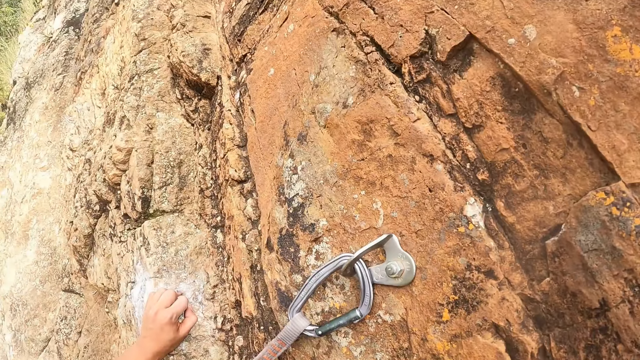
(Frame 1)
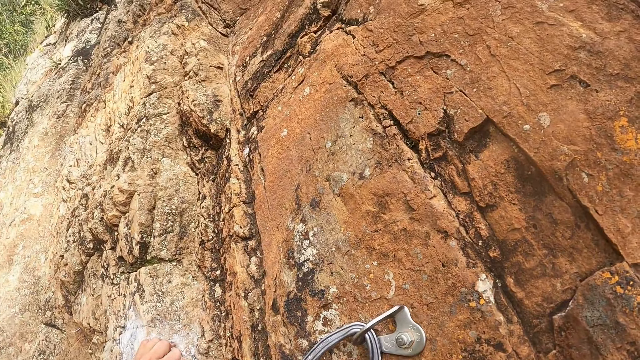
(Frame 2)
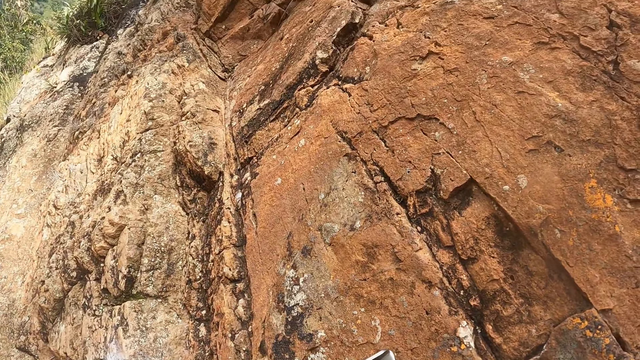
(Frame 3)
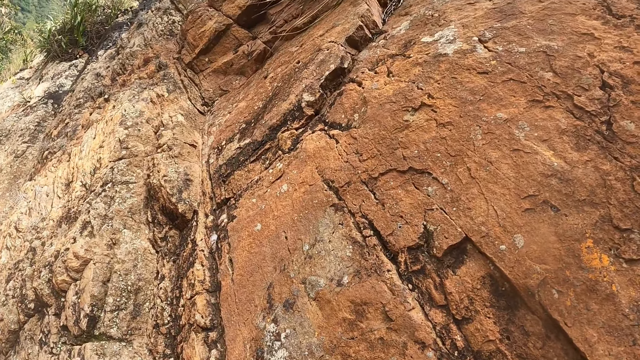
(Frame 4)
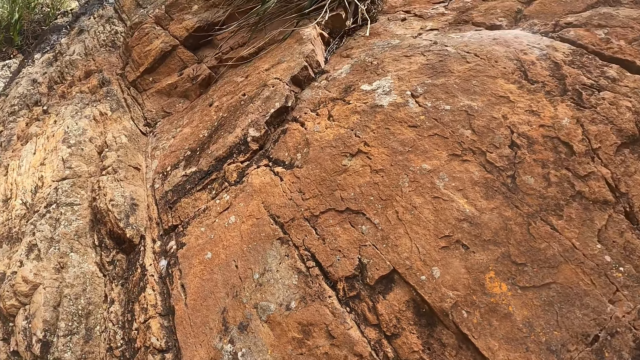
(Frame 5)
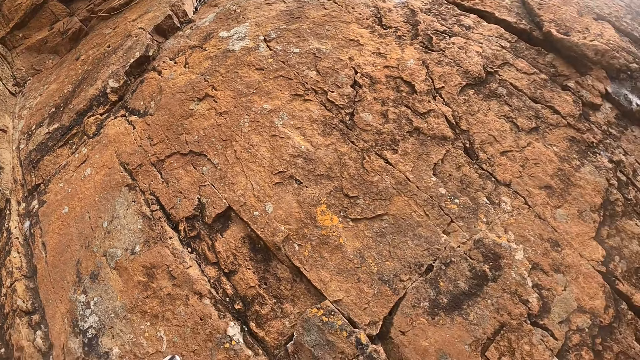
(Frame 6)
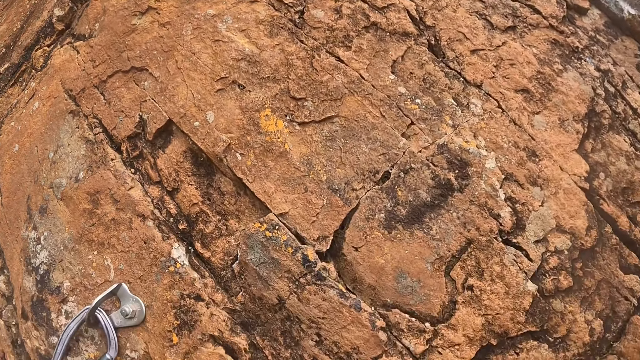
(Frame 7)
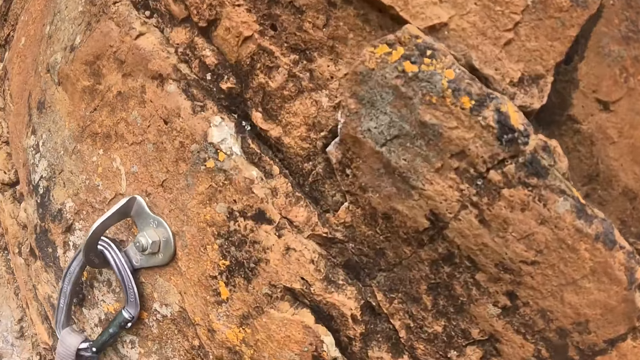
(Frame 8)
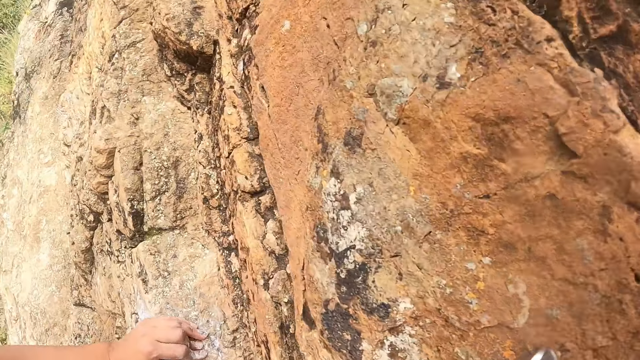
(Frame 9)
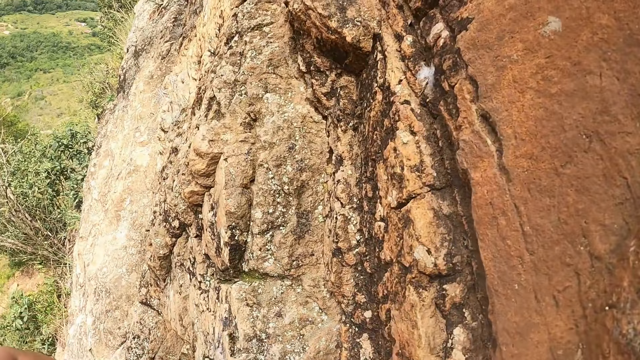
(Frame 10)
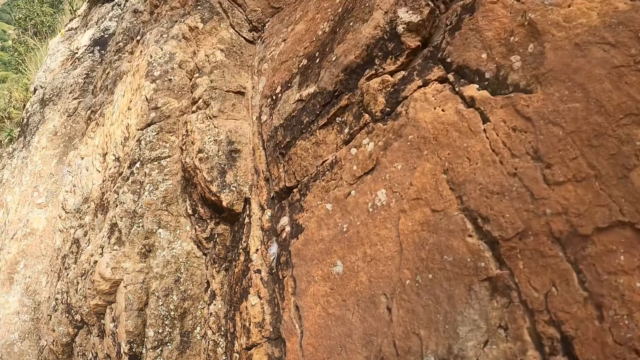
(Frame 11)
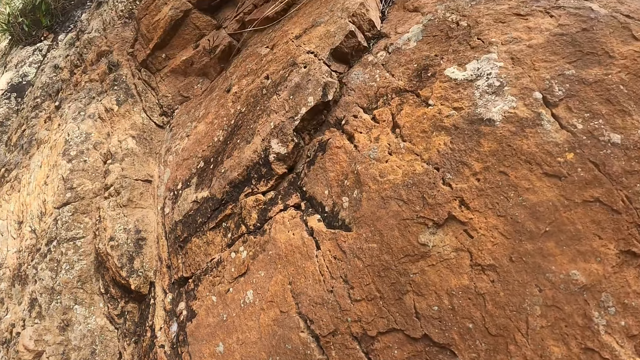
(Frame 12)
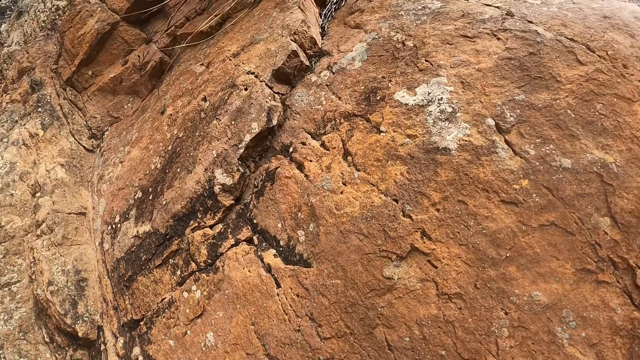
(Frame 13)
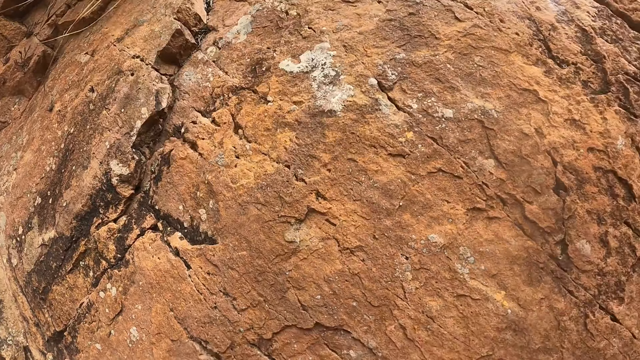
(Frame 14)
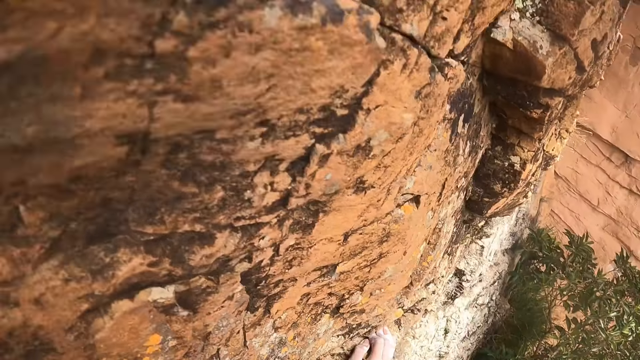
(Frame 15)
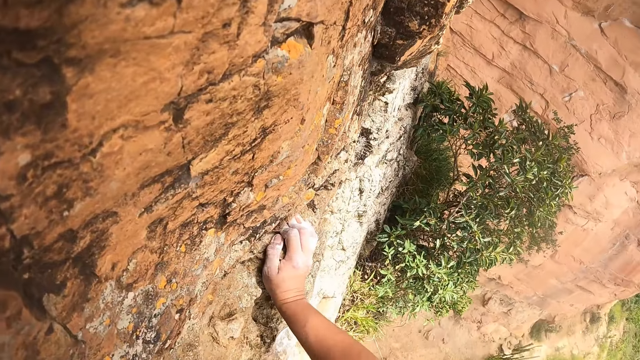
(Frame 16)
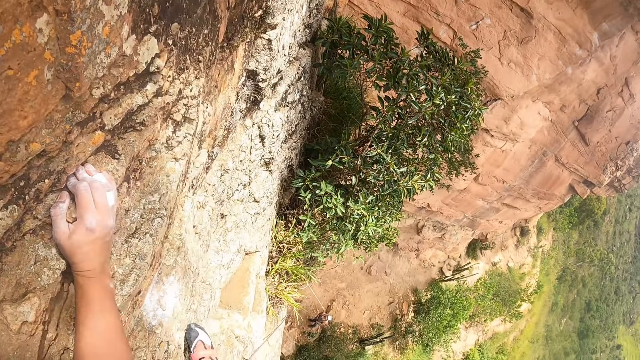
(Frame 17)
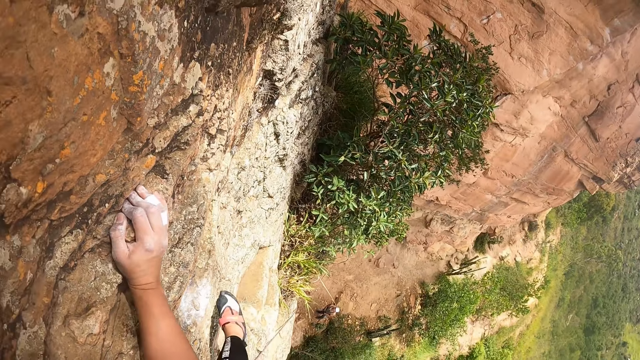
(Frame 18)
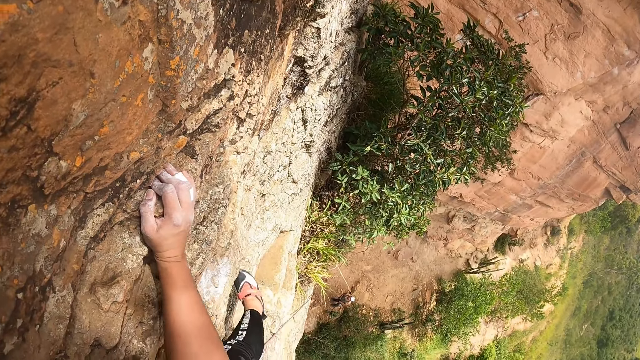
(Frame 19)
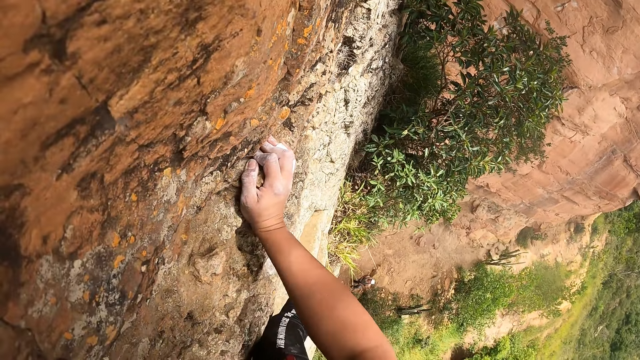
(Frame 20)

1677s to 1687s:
The camera wearer looks around the field. They climb down the rock.

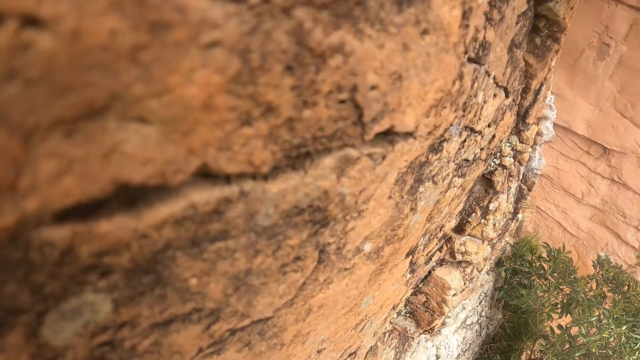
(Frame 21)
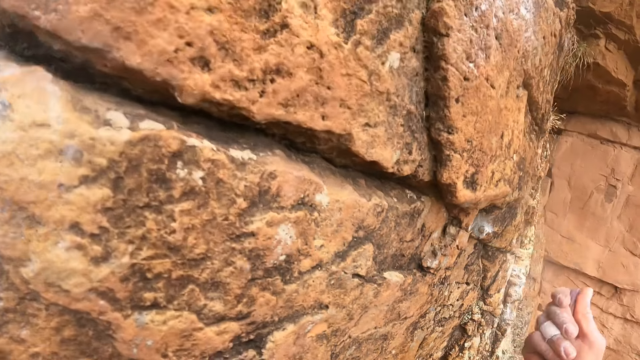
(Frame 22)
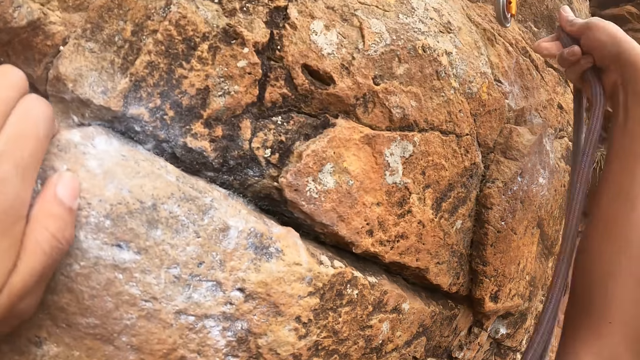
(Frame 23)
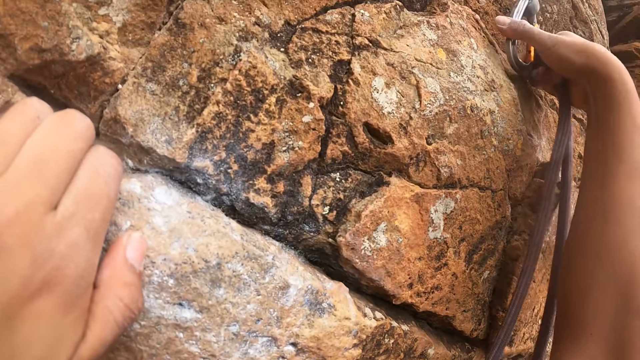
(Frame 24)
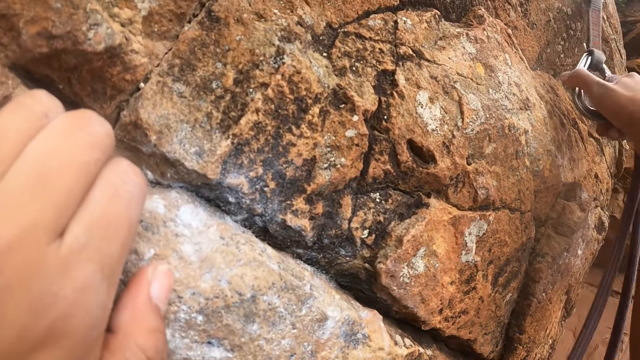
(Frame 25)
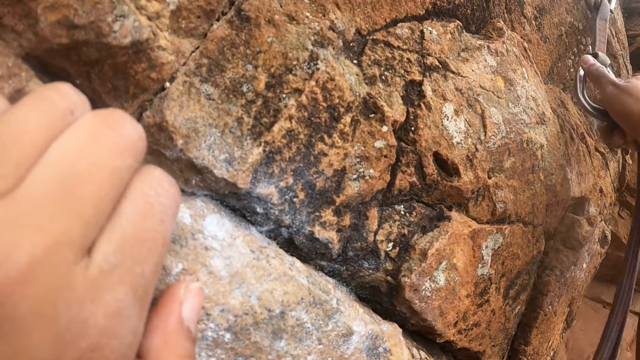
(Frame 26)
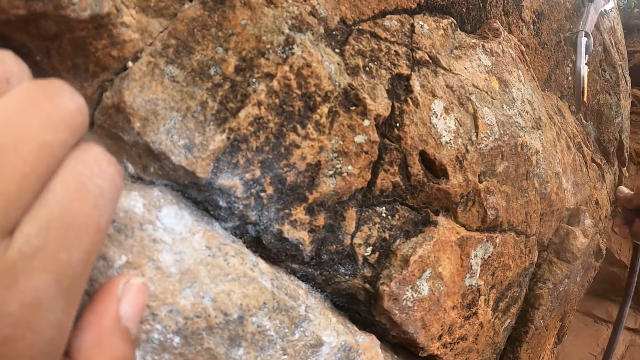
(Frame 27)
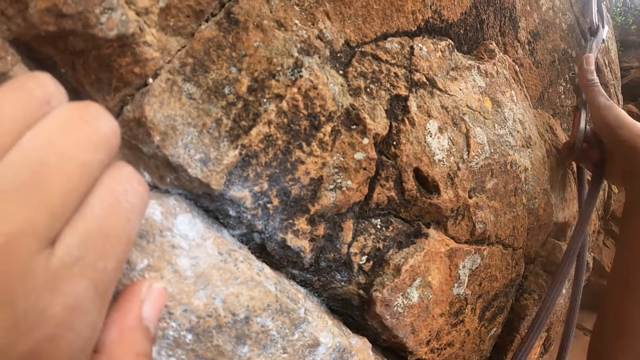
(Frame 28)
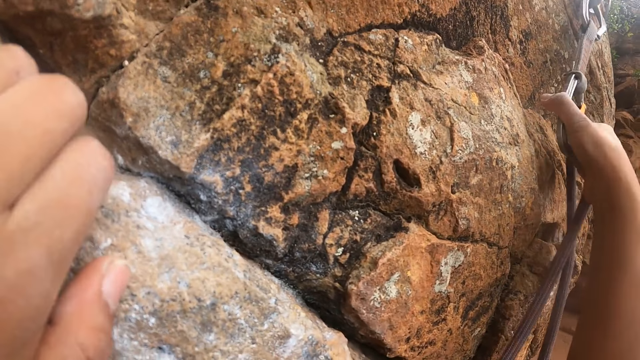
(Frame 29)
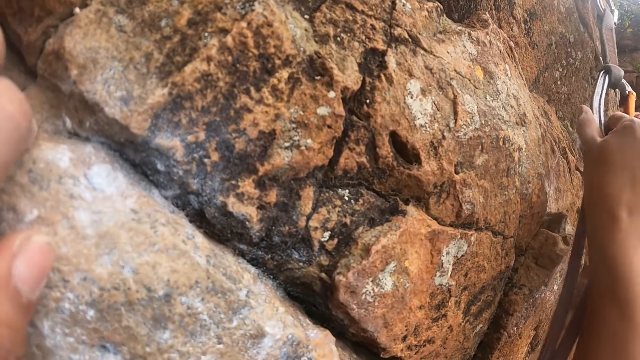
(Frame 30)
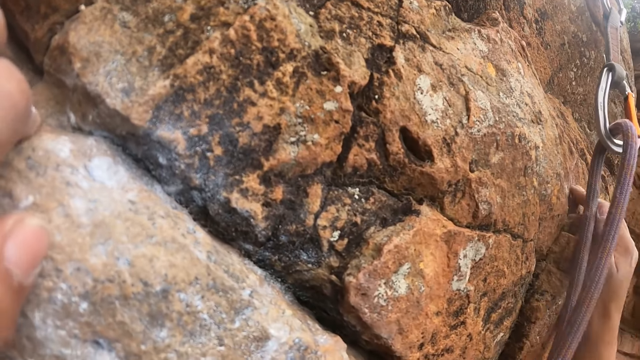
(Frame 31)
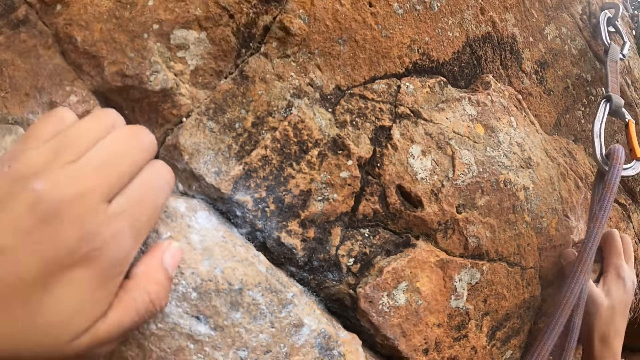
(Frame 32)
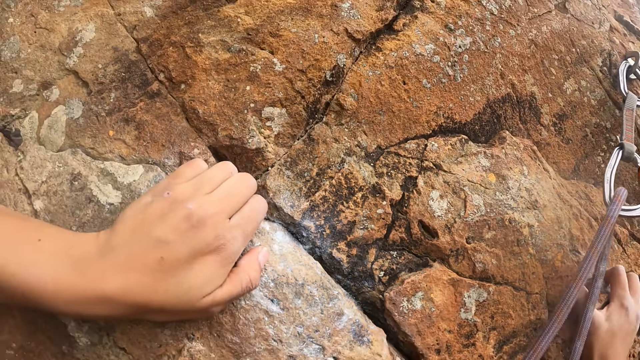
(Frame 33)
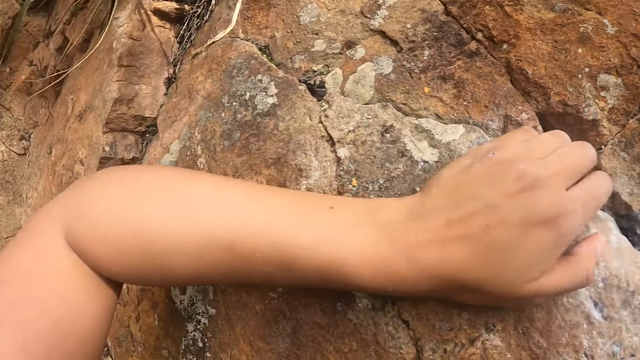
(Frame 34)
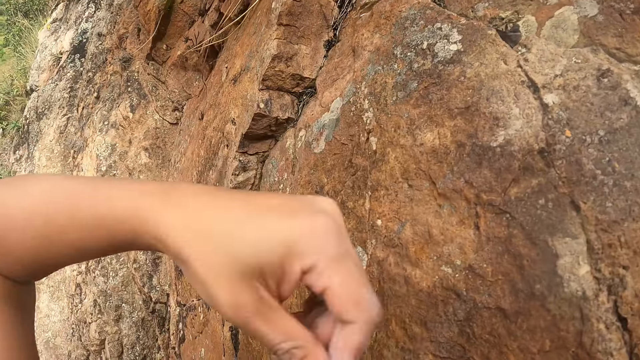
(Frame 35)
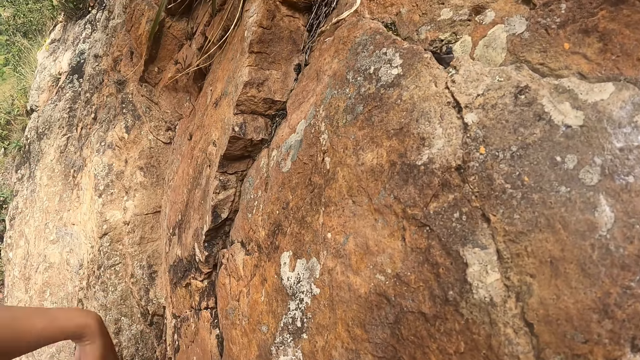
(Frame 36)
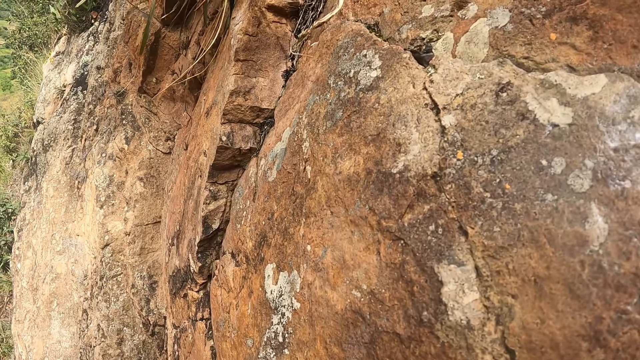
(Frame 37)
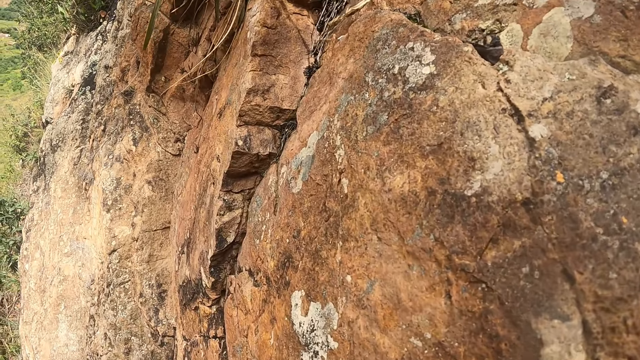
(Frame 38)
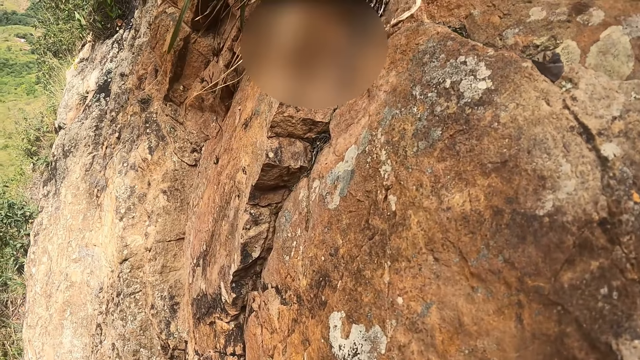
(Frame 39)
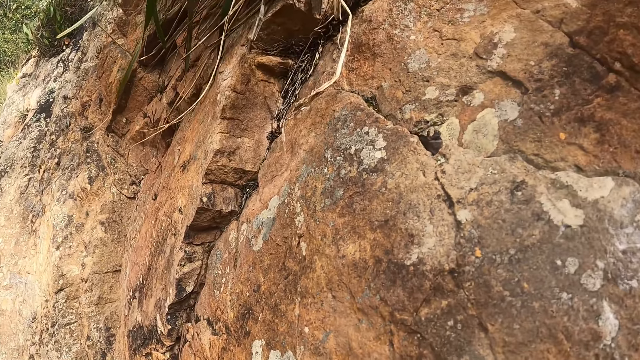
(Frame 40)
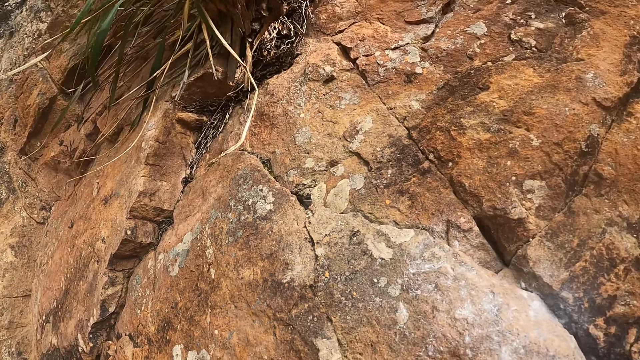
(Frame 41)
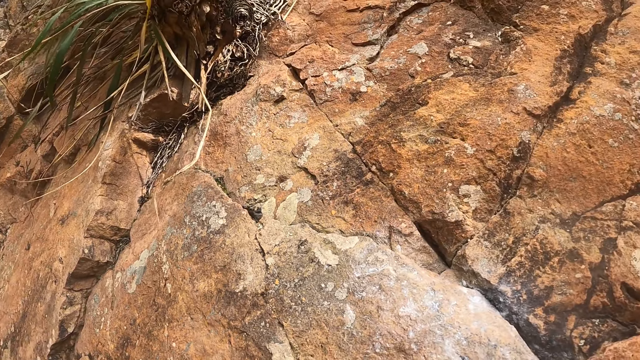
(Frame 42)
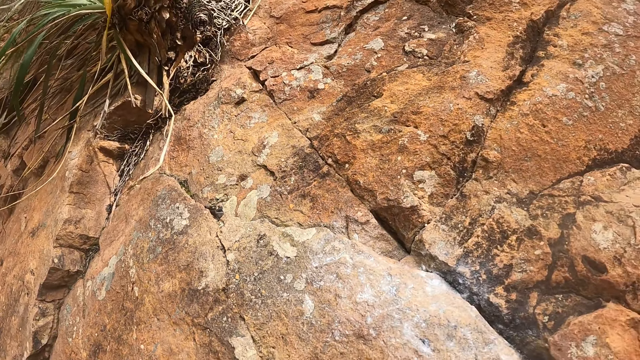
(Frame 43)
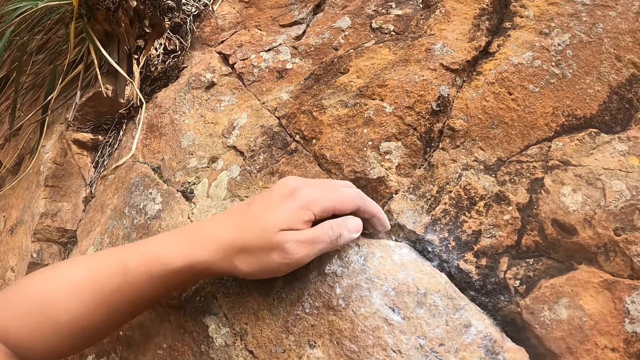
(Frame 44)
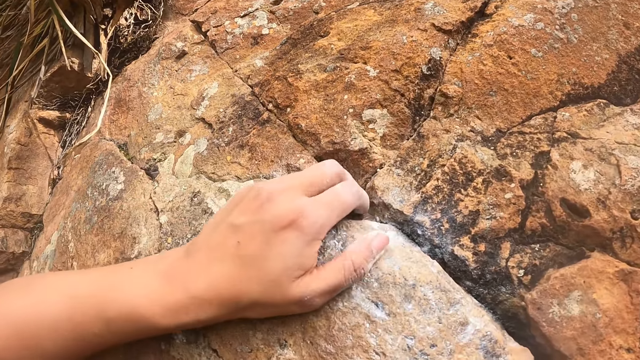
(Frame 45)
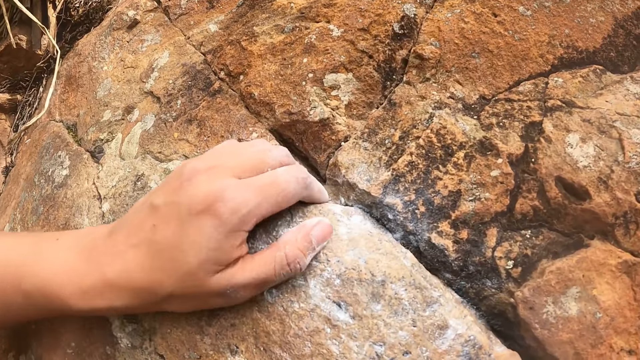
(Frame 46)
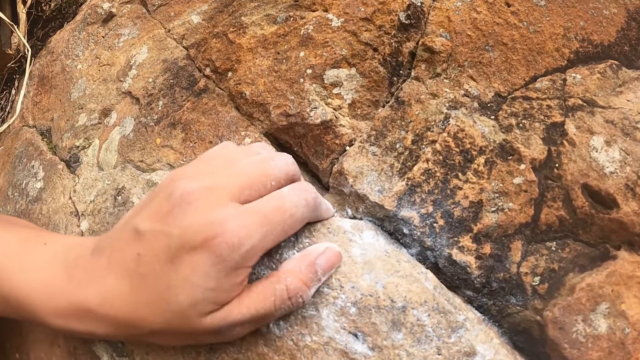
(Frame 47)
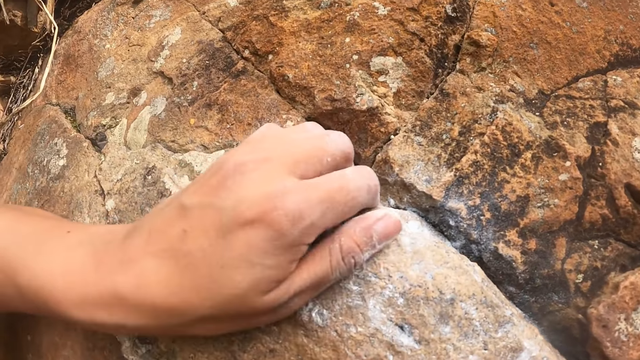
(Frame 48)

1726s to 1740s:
The camera wearer puts the rope on the carabiner. They hang the zipline lanyard. They climb down the rock. They climb the mountain.
